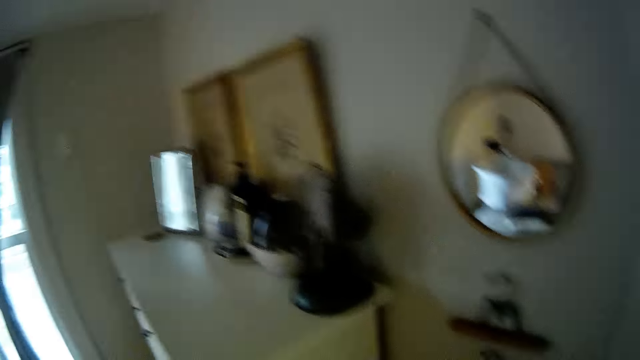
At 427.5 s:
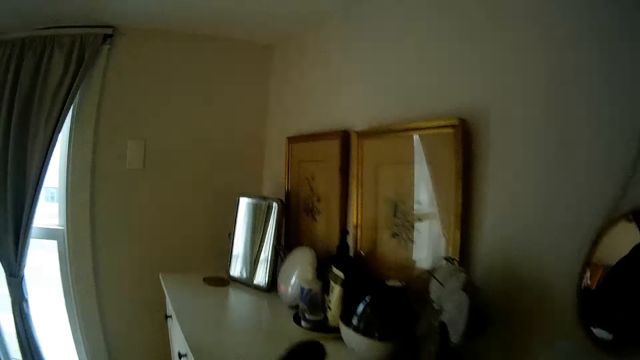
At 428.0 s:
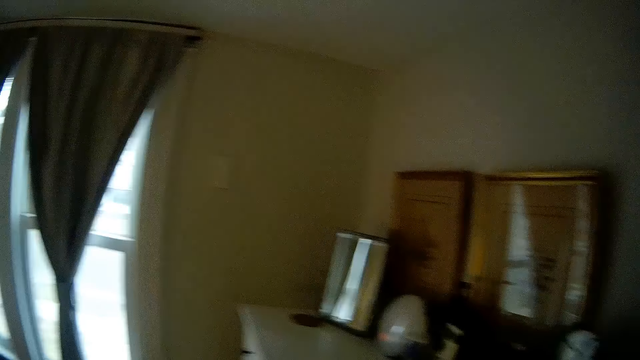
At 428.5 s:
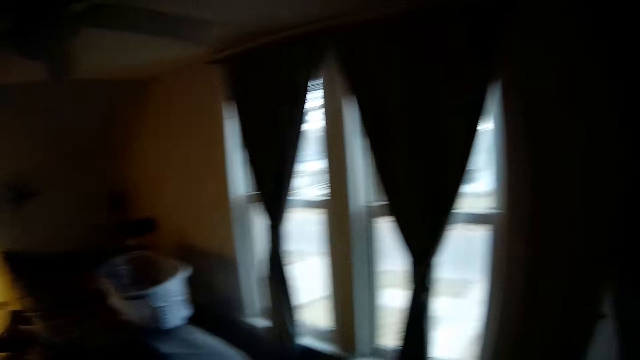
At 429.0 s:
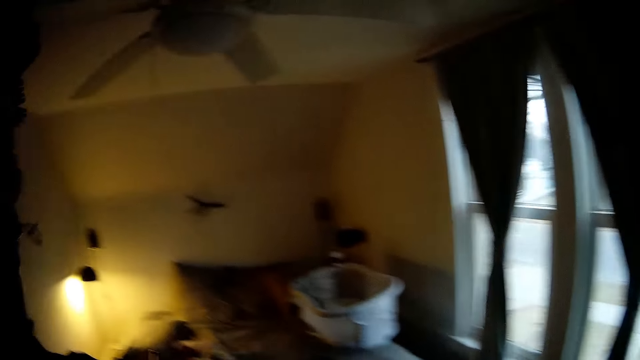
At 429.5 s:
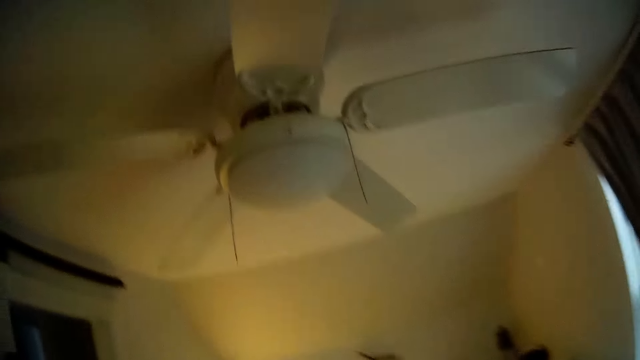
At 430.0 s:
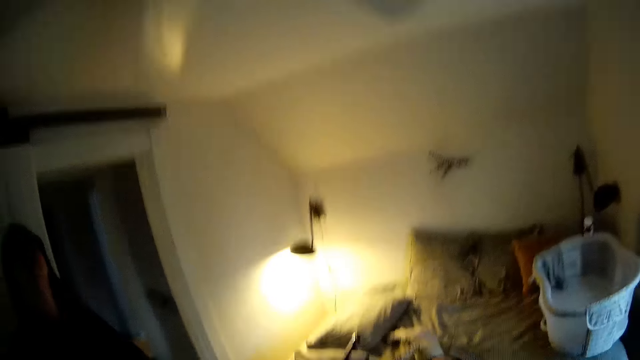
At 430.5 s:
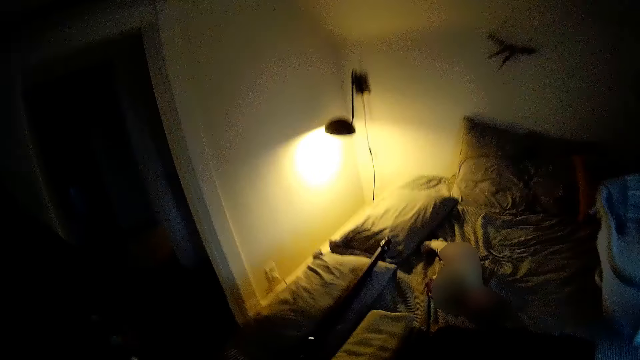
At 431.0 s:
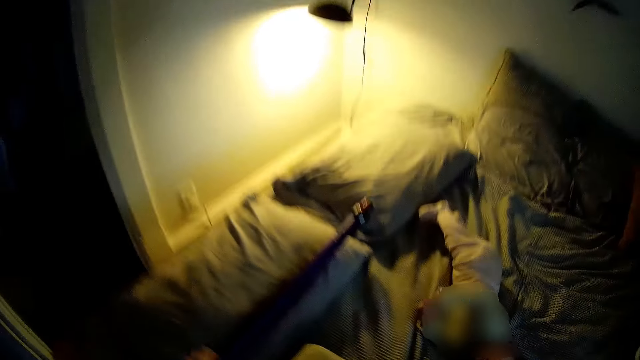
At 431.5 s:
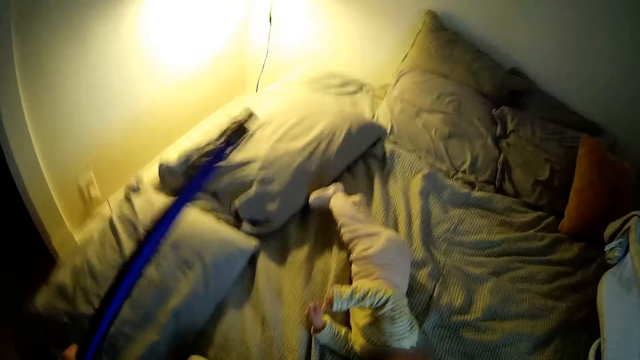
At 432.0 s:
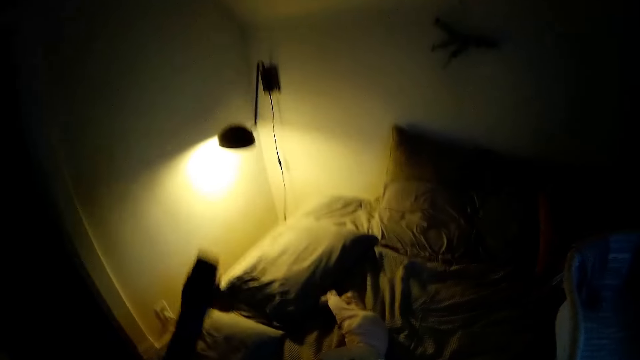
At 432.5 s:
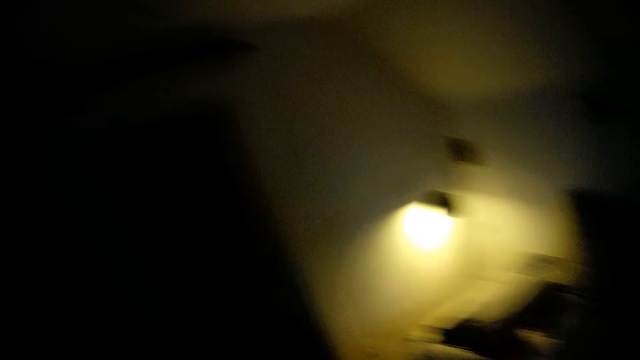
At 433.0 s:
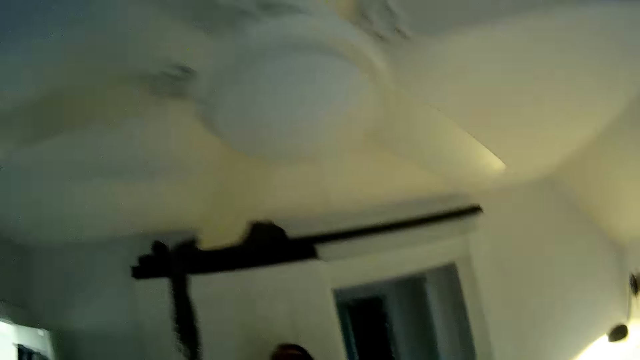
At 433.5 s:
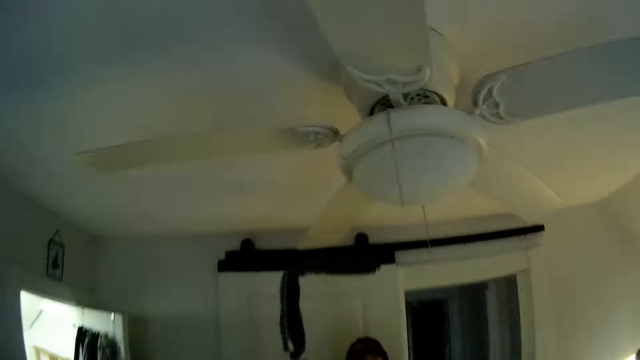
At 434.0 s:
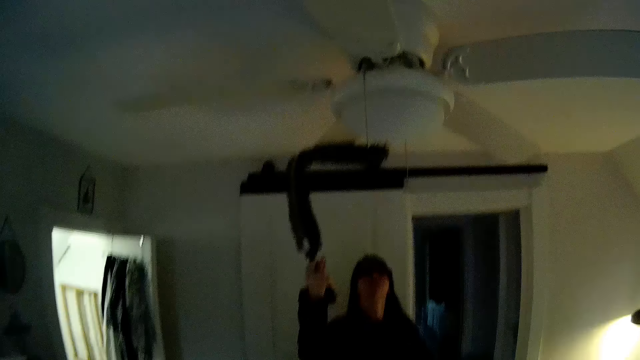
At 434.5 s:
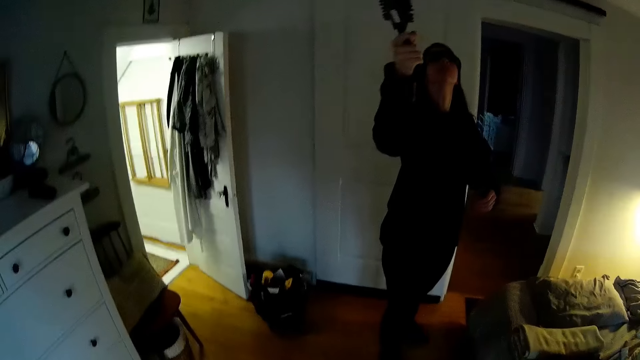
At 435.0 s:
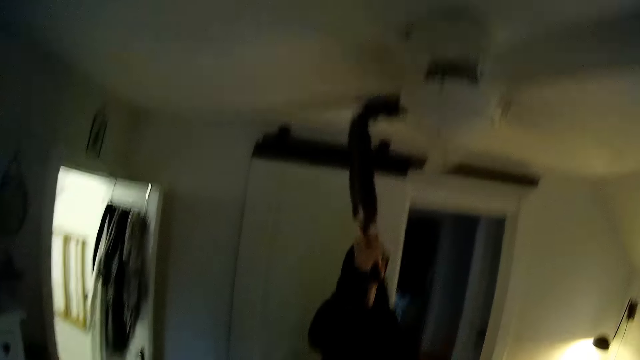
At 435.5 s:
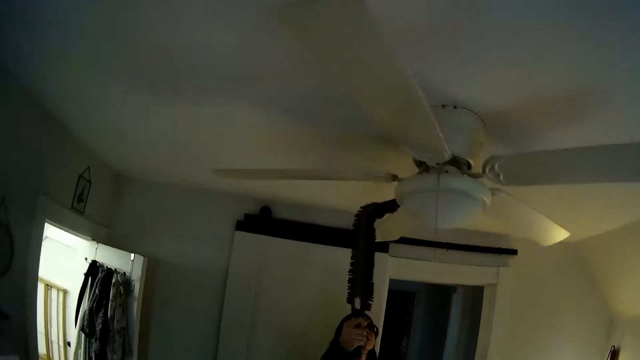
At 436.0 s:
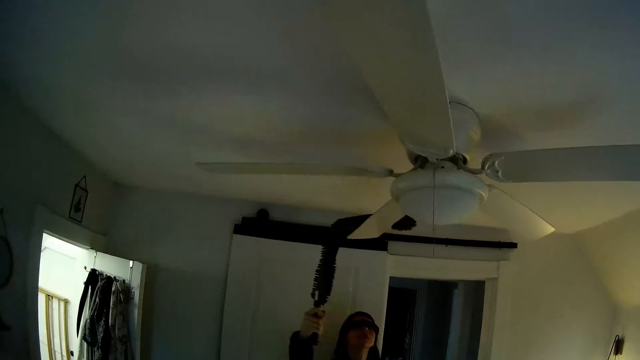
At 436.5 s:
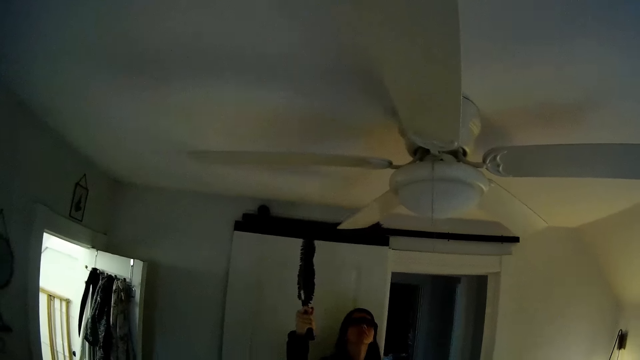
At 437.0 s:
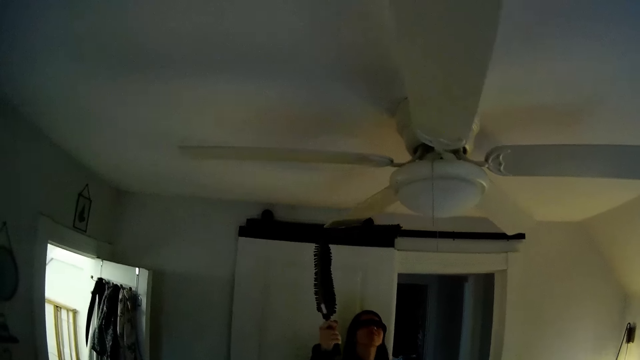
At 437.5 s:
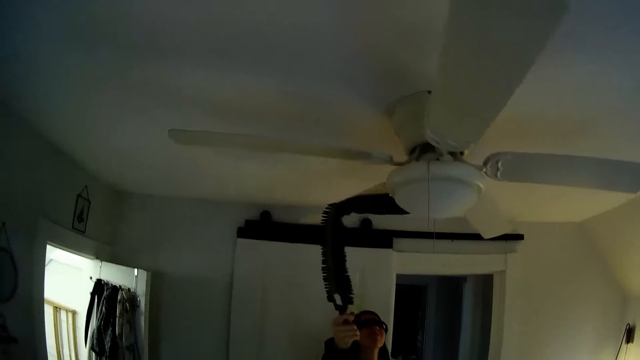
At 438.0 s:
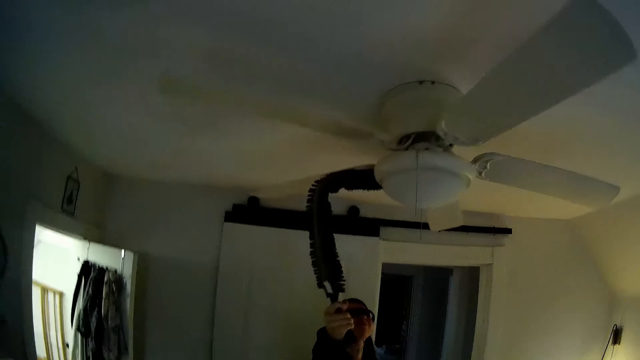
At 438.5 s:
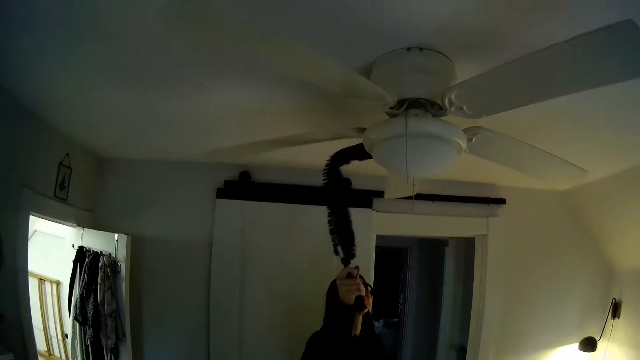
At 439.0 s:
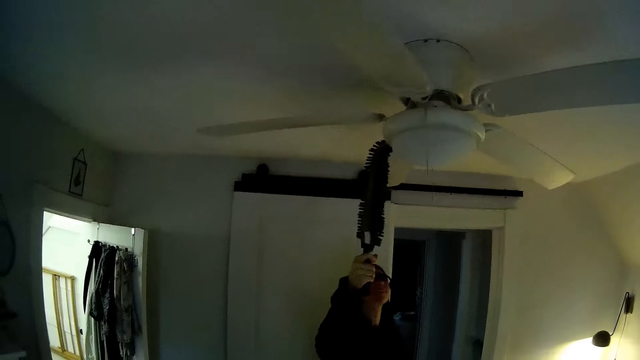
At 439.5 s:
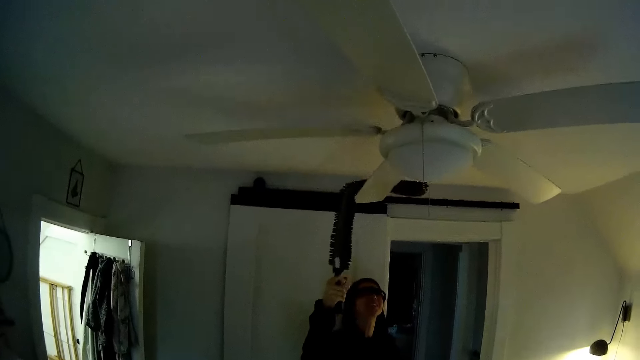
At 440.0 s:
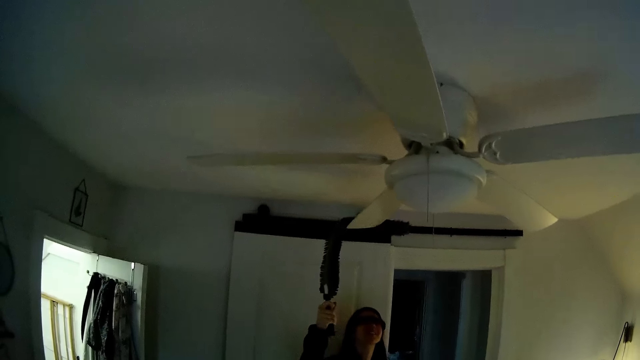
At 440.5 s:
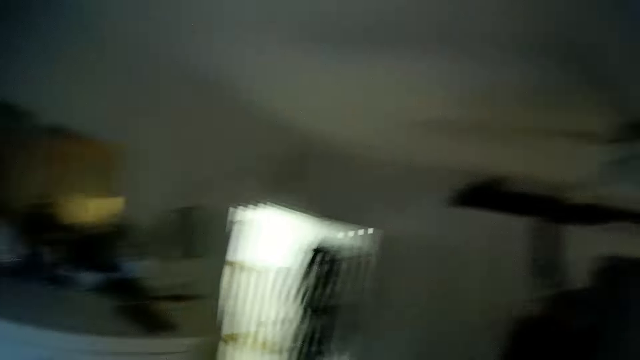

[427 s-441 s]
The camera wearer places the hand held vacuum cleaner's dust intake on the shelf with his right hand. He turns towards the bed. The woman picks a hand bristle duster from the bed with her left hand. The camera wearer picks a cable. He looks around. The woman cleans the ceiling fan with the hand bristle duster in her right hand. The woman interacts with the camera wearer. He talks to the woman.

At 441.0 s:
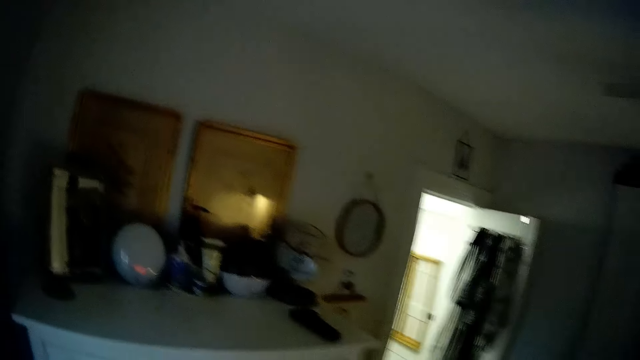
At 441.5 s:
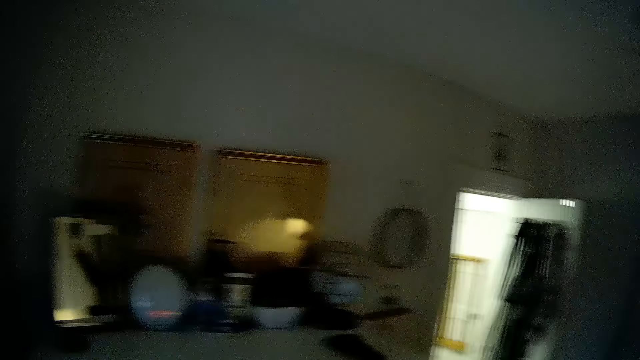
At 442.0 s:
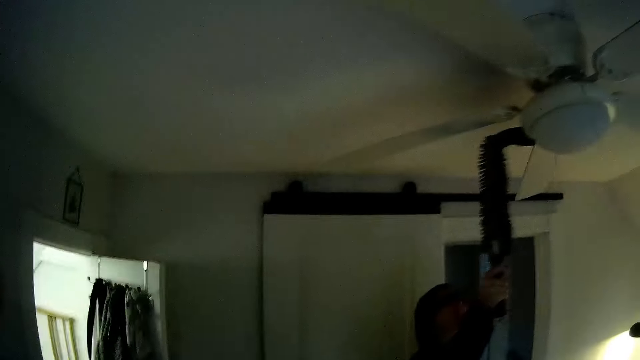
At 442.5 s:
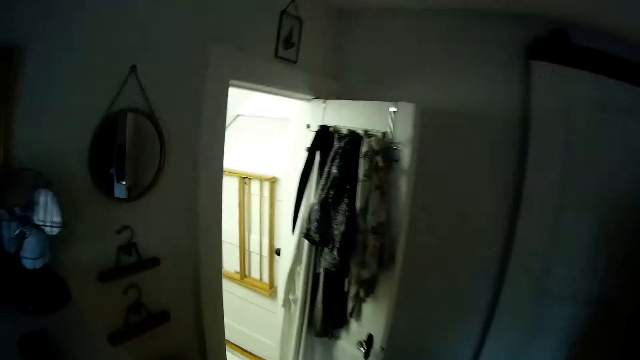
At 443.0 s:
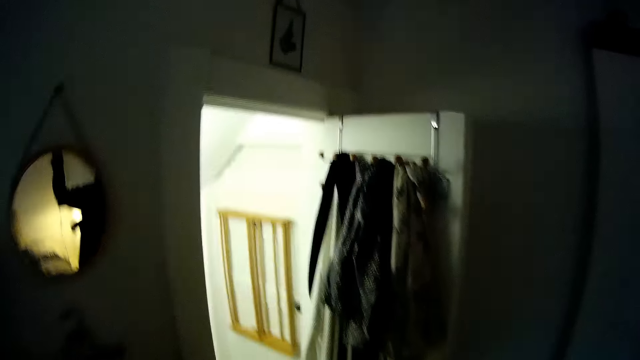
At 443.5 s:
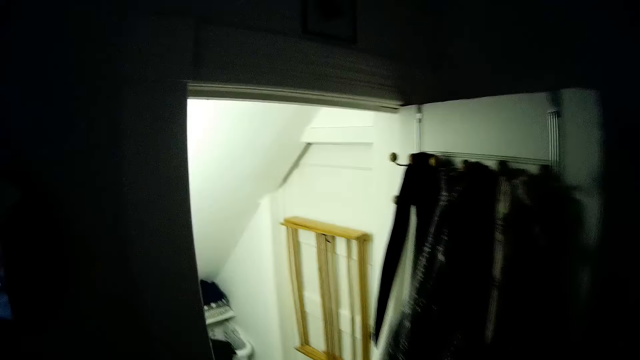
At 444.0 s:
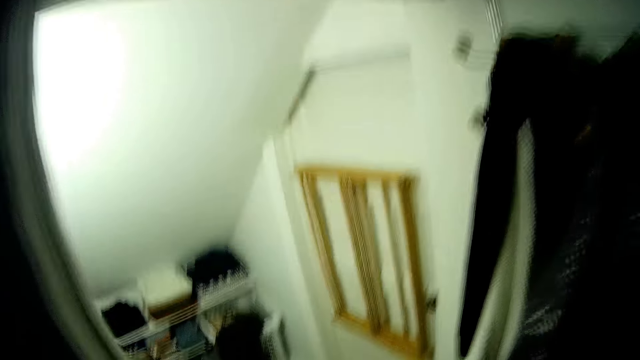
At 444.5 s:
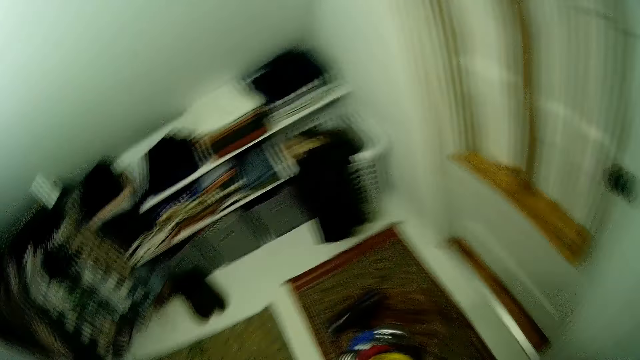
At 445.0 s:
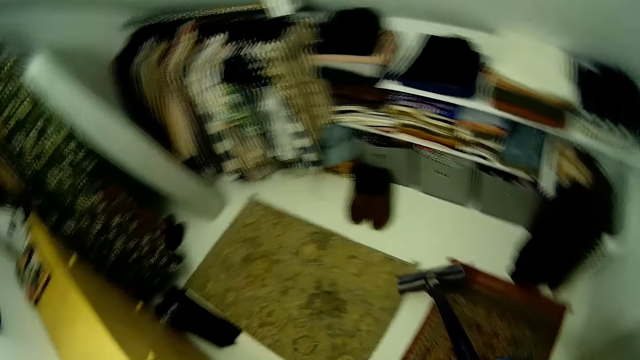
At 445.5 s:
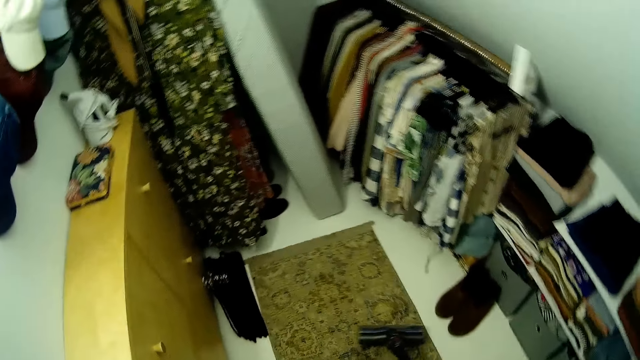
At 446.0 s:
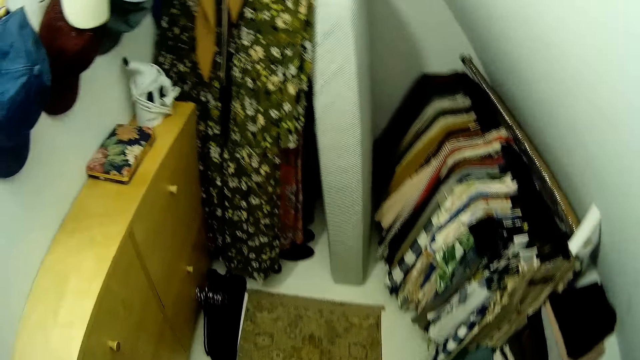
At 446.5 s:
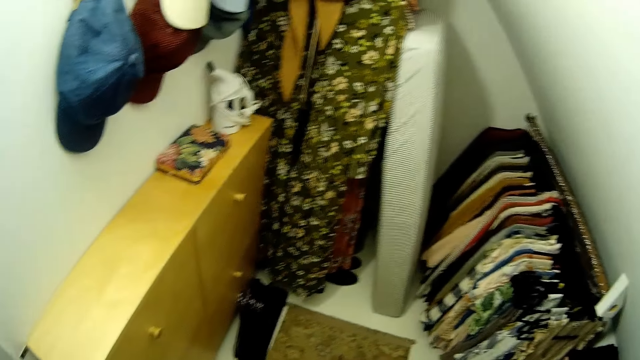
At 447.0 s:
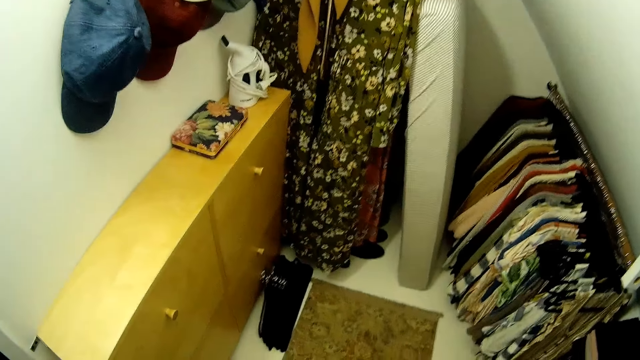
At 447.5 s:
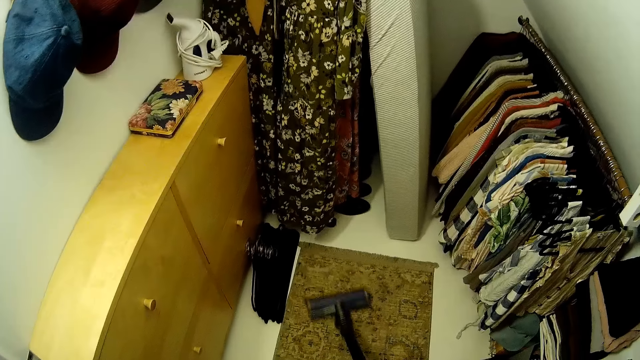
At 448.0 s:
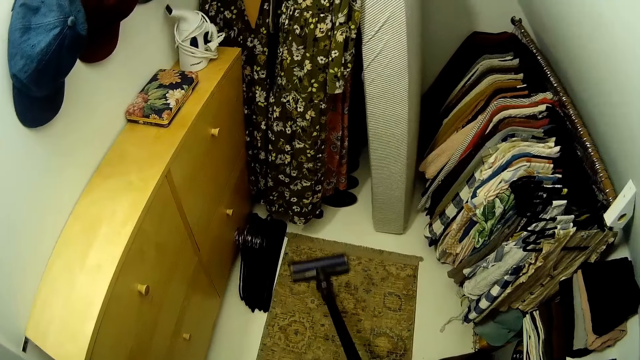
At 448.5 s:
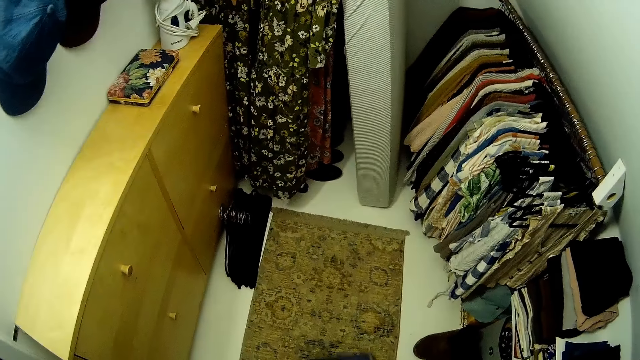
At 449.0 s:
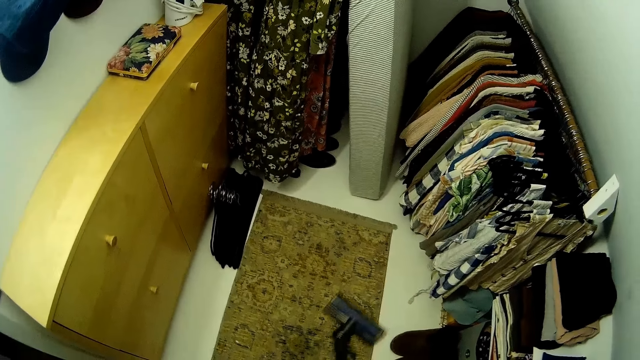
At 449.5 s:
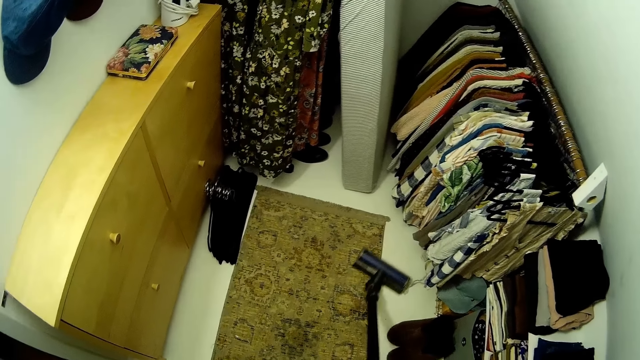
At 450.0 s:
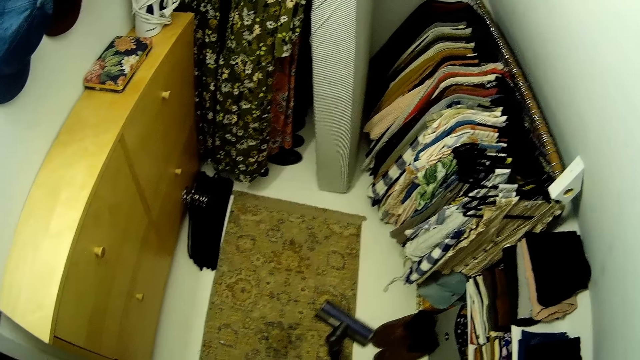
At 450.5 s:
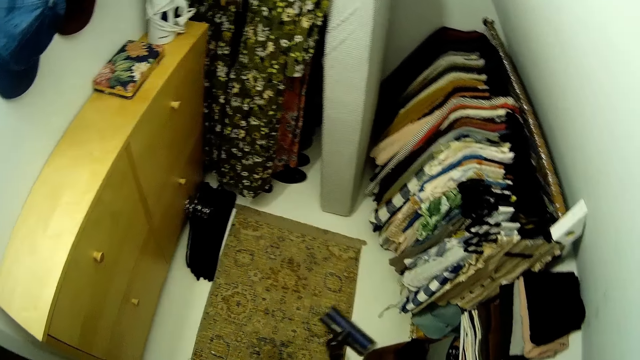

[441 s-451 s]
The camera wearer walks into the walk-in closet. He cleans a brown rug on the walk-in closet floor with the cordless vacuum cleaner in his right hand.
